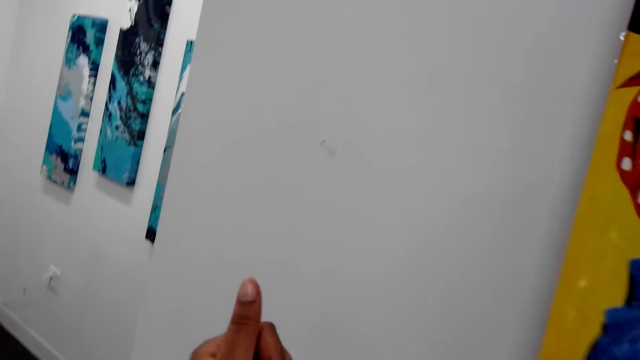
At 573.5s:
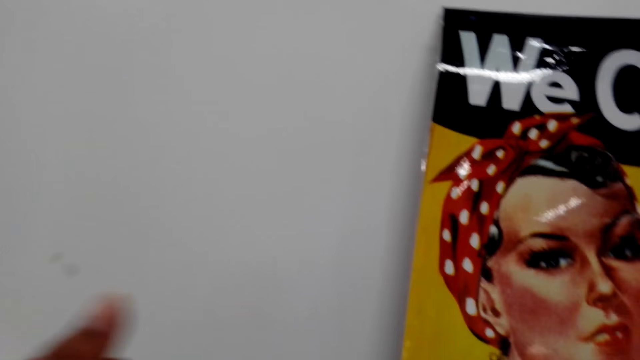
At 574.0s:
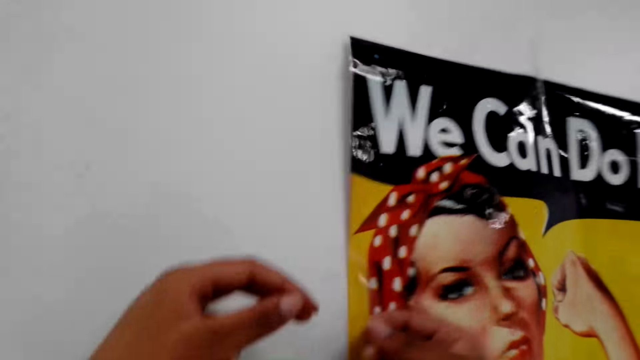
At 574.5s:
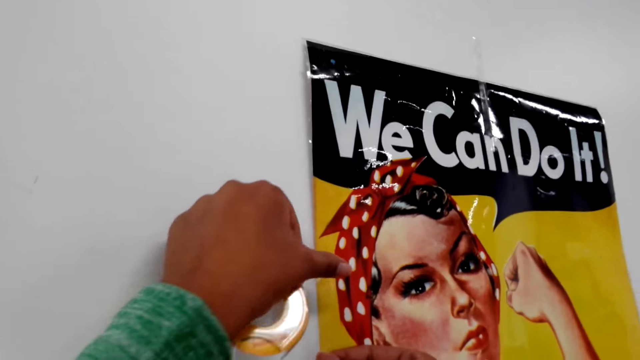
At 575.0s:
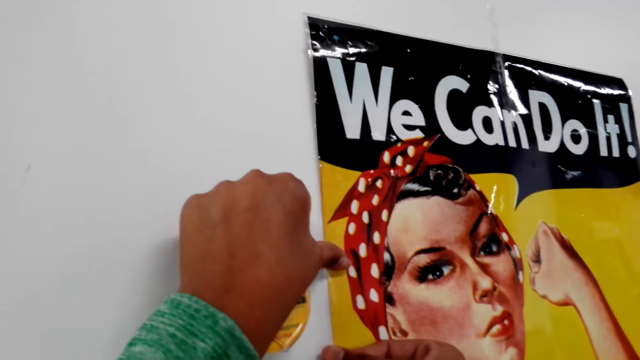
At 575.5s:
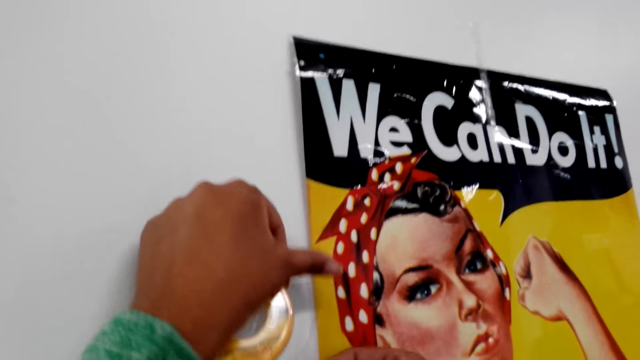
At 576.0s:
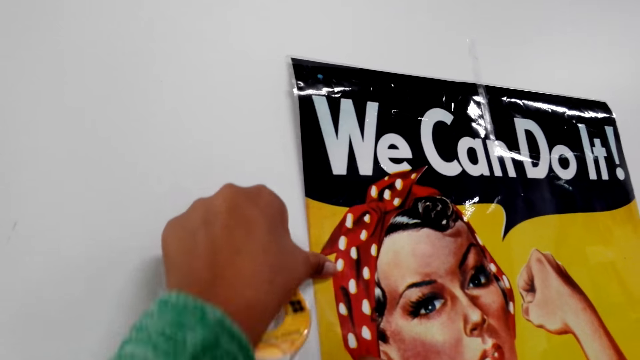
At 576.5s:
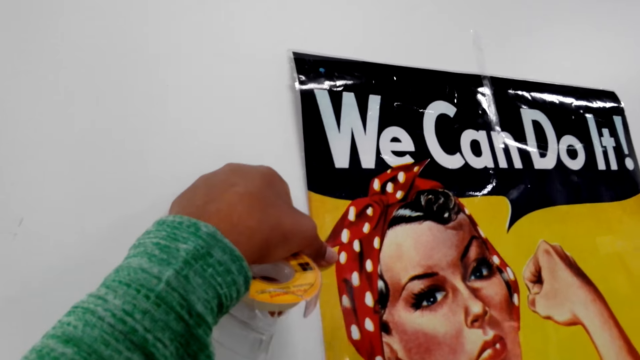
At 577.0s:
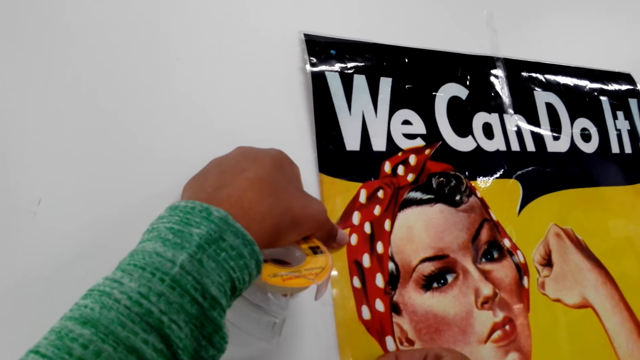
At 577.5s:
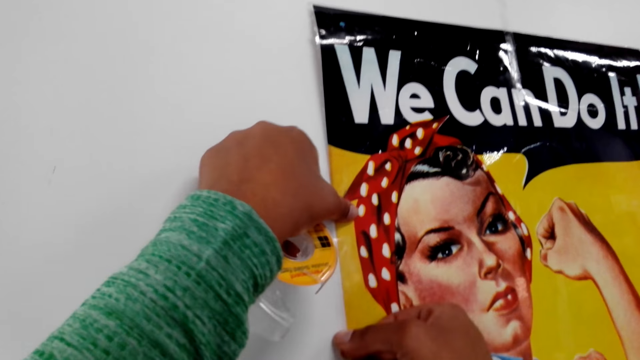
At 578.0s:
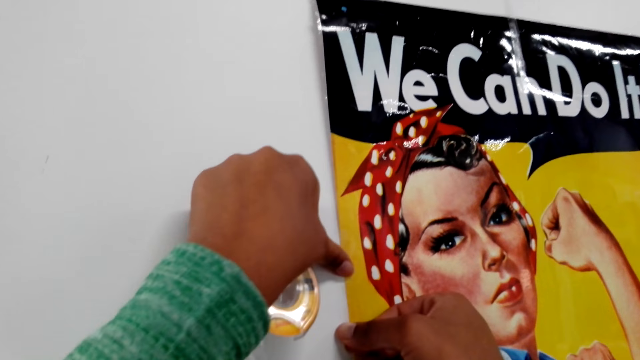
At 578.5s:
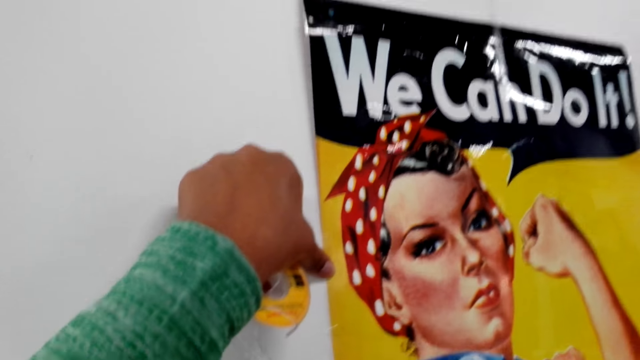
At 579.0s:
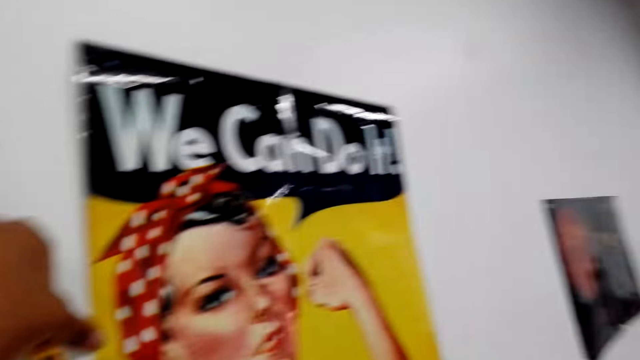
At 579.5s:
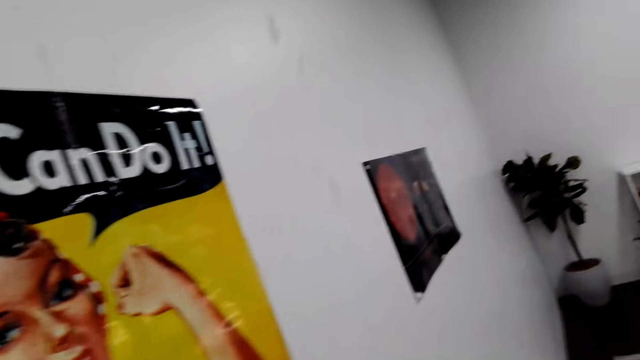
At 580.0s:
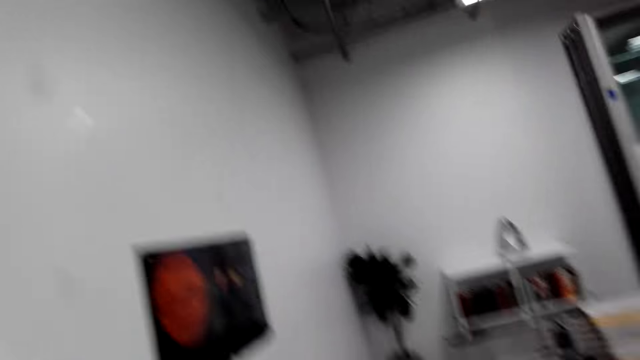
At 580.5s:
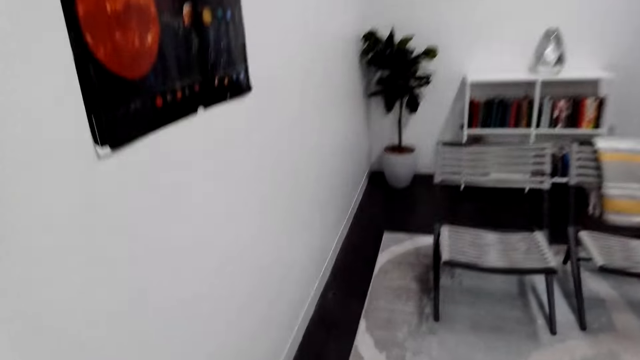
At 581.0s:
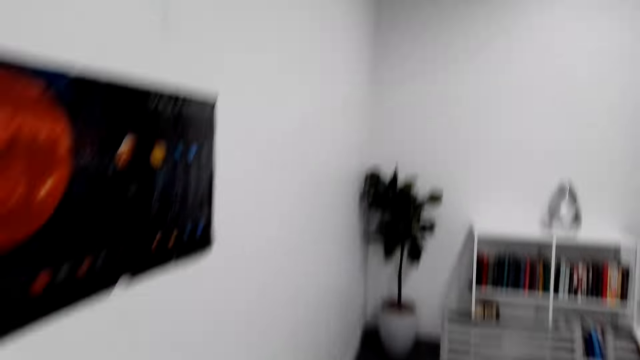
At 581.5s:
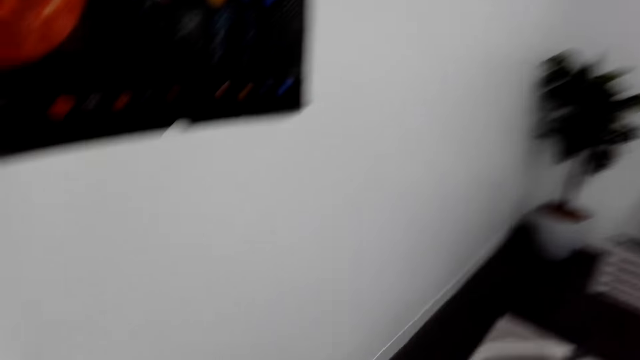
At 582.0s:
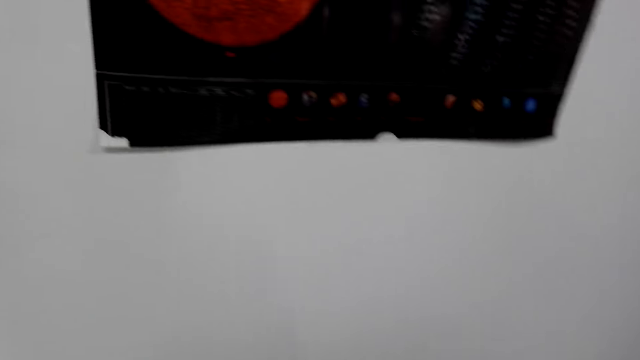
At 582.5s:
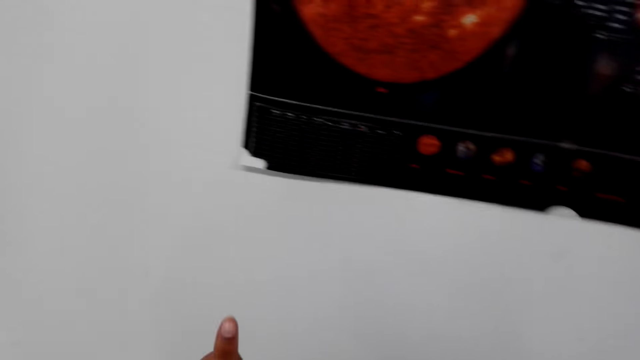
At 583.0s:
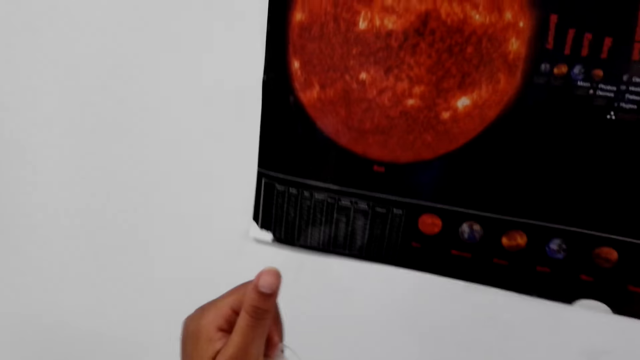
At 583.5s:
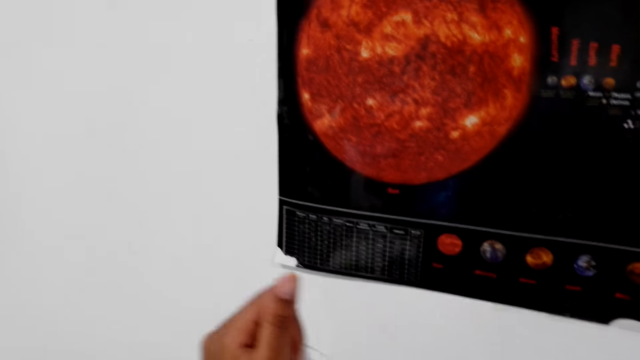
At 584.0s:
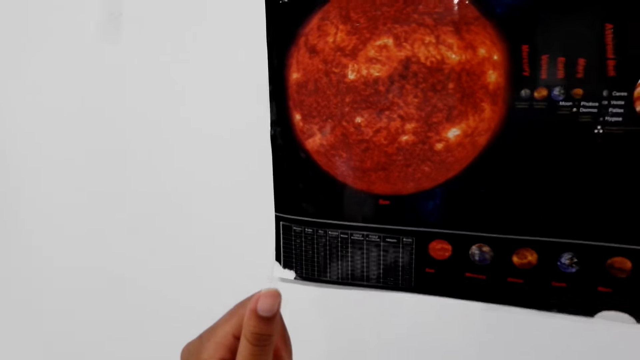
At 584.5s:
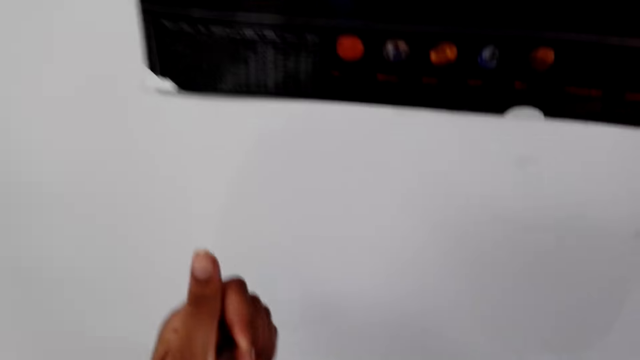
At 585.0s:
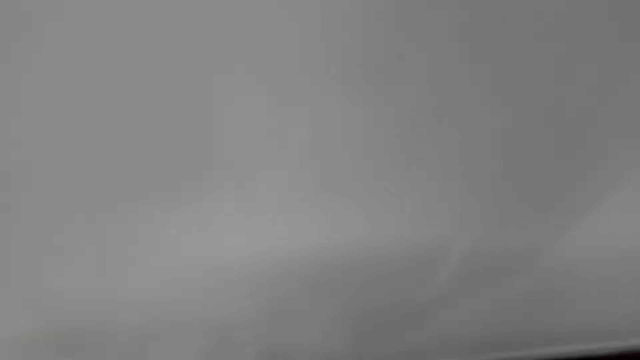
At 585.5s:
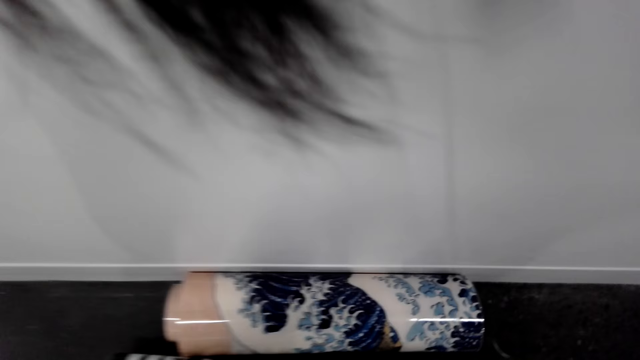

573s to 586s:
The camera wearer walks around. They hold down a wall art on the wall with a tape. They look around and walk around.

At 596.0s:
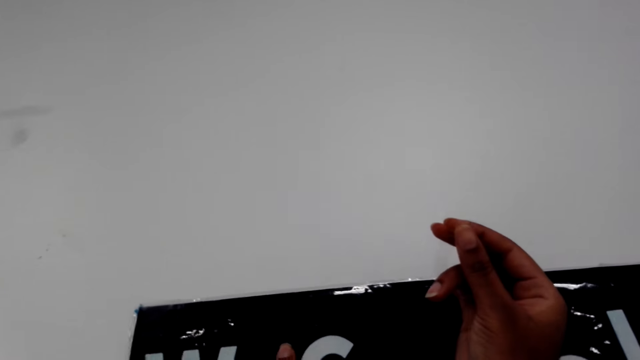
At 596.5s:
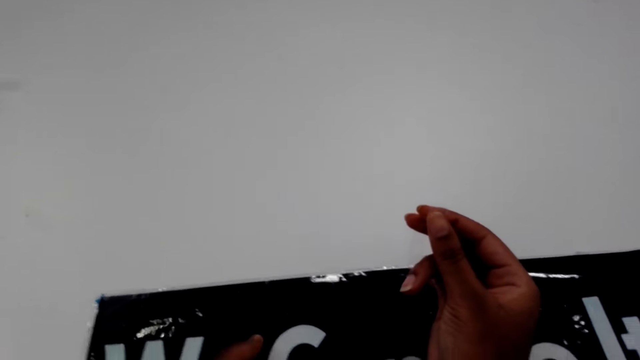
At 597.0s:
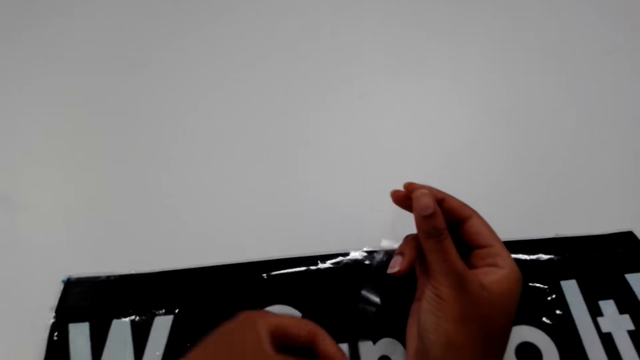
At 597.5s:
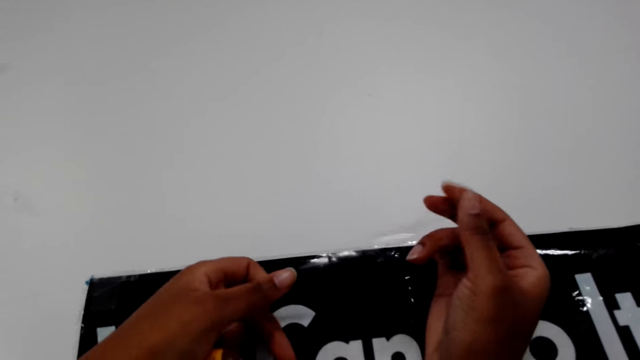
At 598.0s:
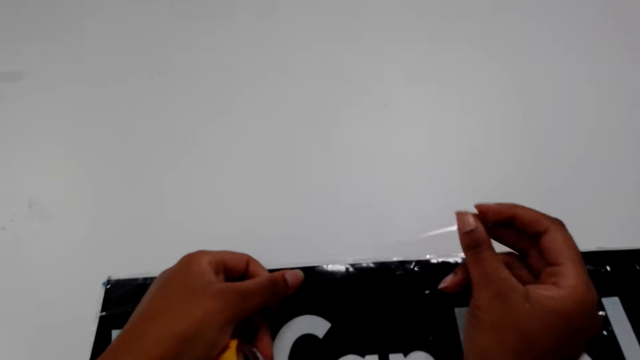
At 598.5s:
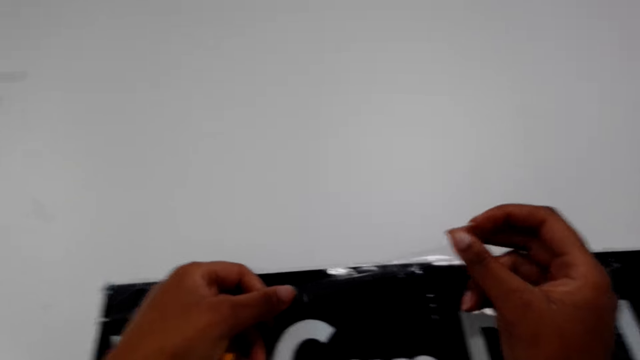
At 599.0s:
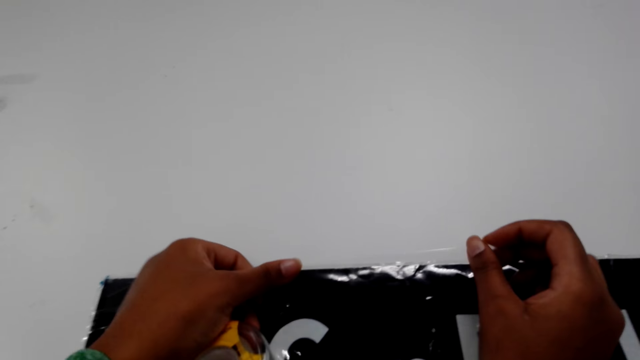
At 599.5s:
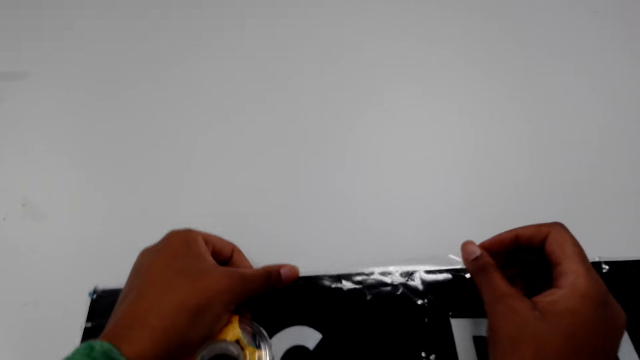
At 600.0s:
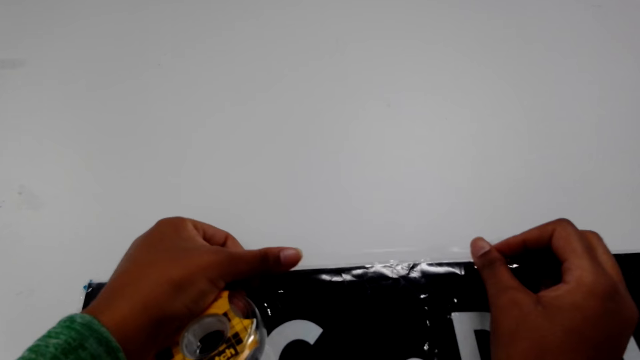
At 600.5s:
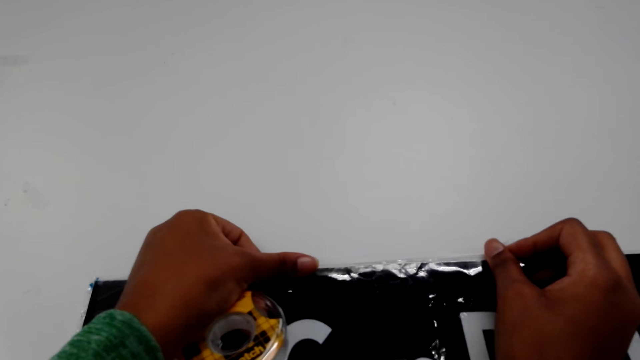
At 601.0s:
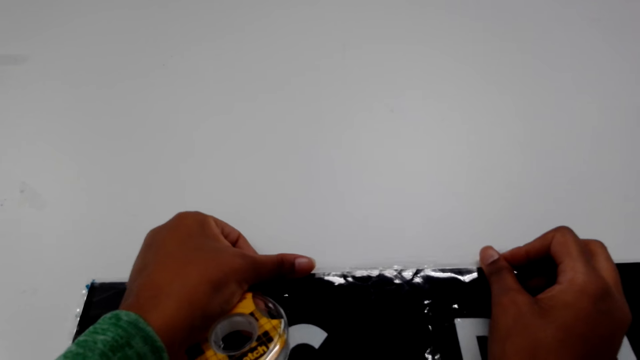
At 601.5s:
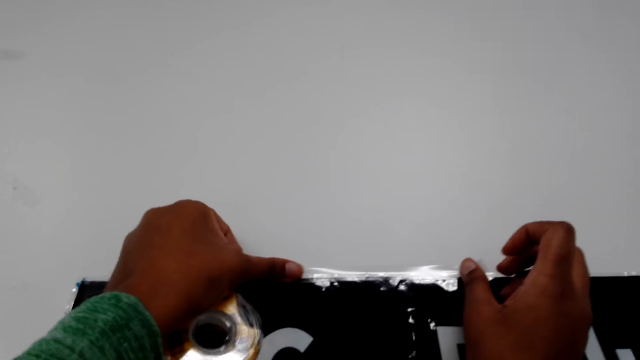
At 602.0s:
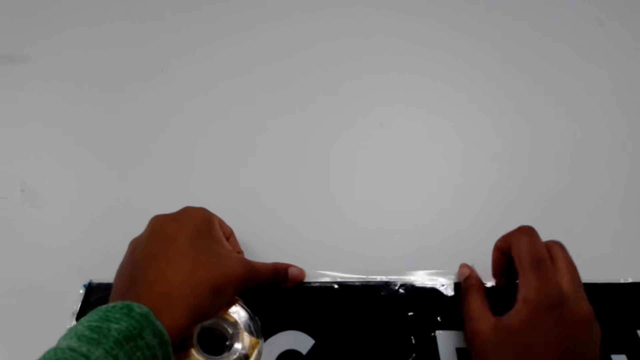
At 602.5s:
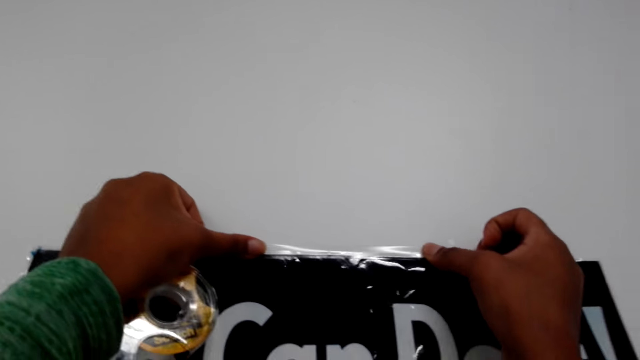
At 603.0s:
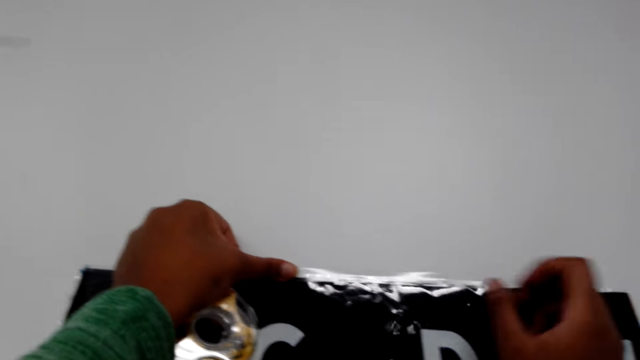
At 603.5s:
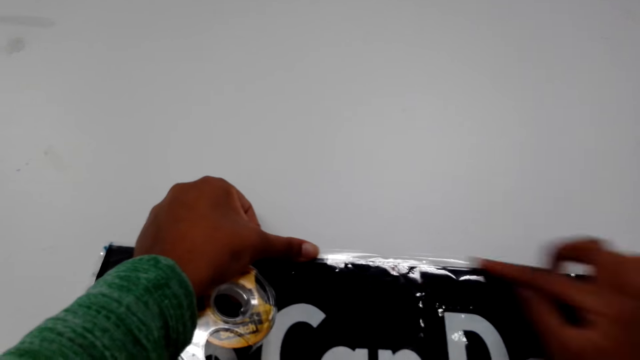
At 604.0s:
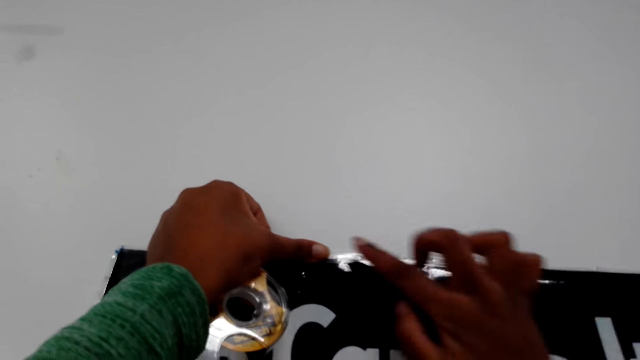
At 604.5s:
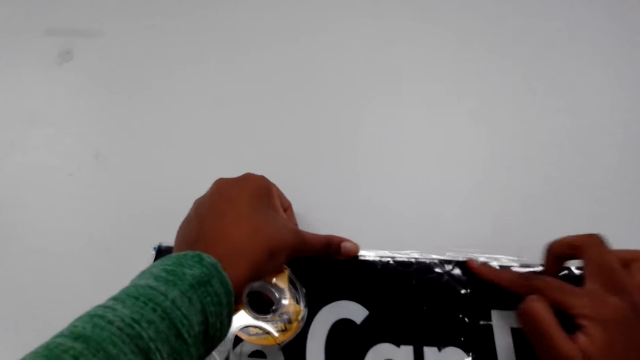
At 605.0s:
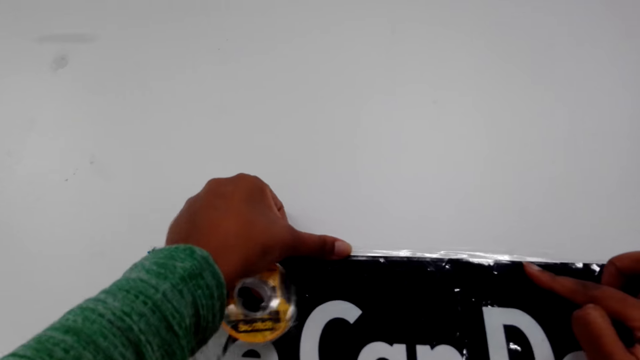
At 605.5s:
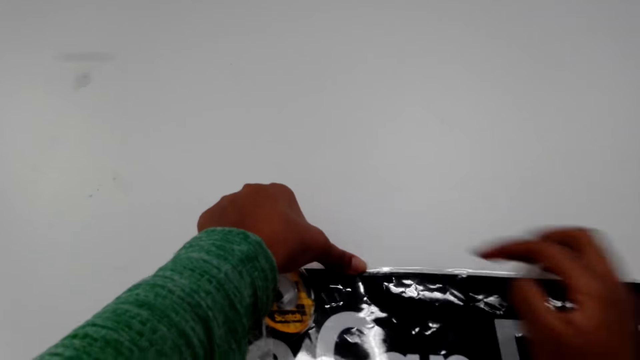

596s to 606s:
The camera wearer puts a wall art on the wall. They hold down the wall art on the wall with a tape.
